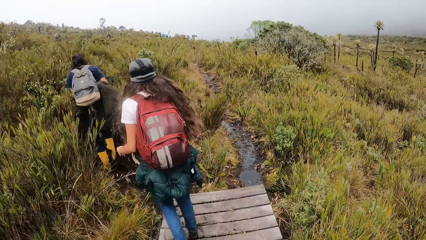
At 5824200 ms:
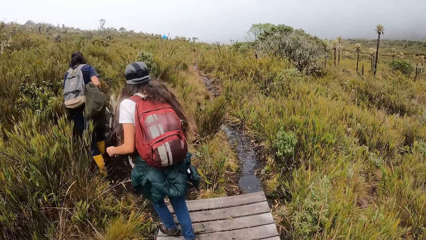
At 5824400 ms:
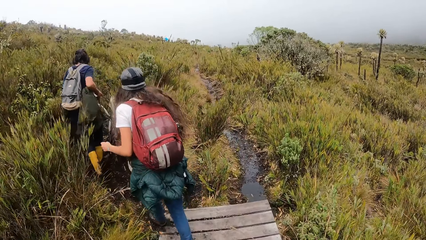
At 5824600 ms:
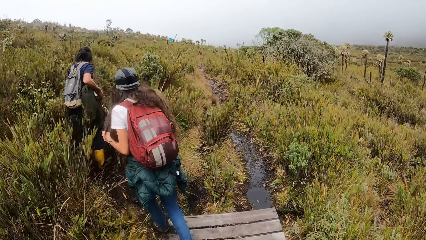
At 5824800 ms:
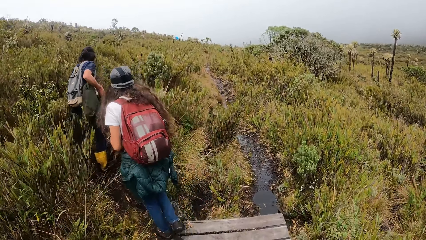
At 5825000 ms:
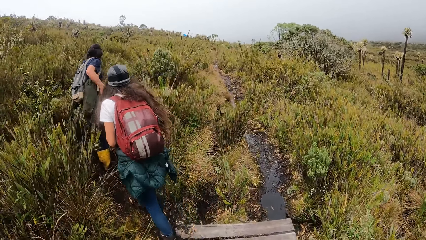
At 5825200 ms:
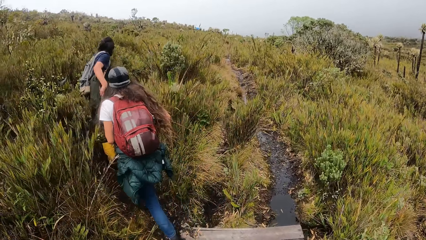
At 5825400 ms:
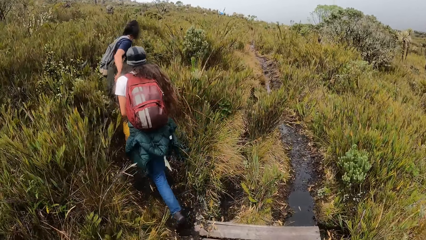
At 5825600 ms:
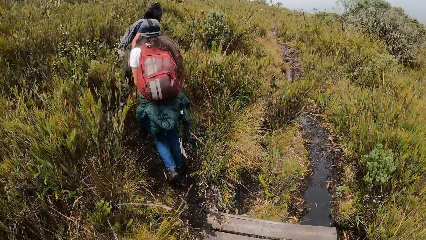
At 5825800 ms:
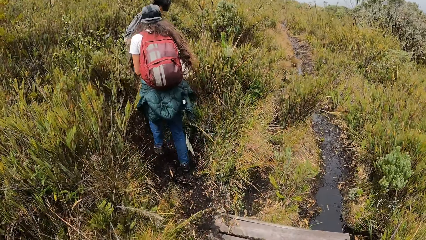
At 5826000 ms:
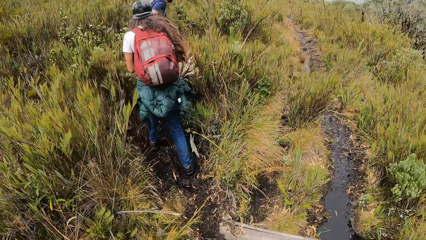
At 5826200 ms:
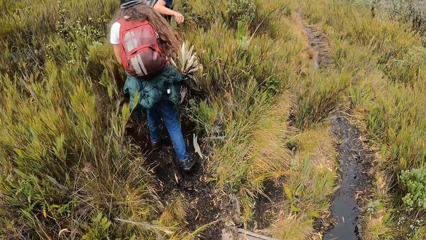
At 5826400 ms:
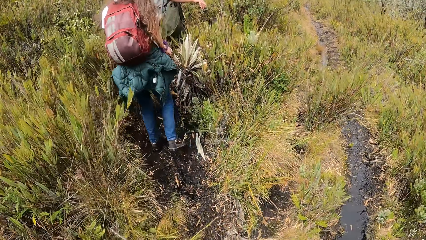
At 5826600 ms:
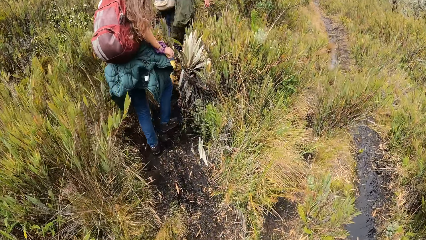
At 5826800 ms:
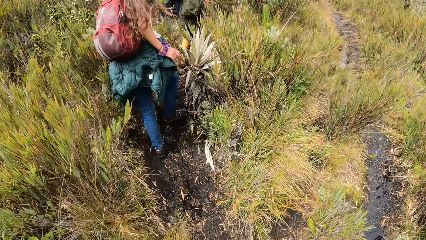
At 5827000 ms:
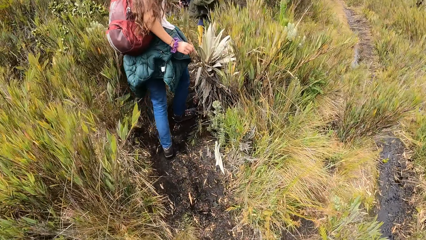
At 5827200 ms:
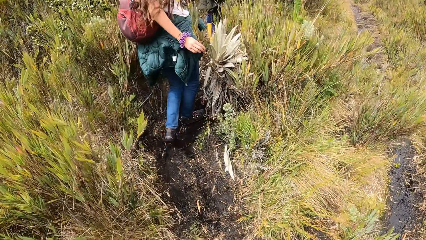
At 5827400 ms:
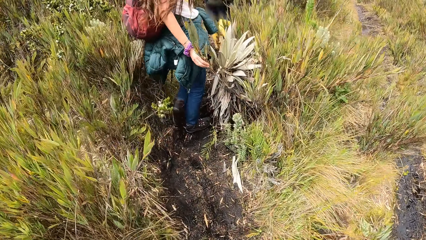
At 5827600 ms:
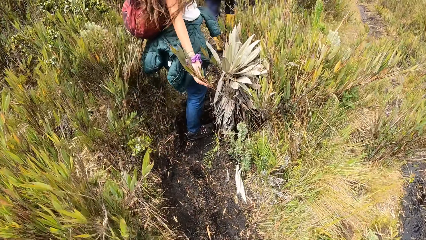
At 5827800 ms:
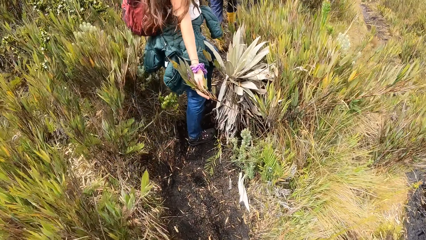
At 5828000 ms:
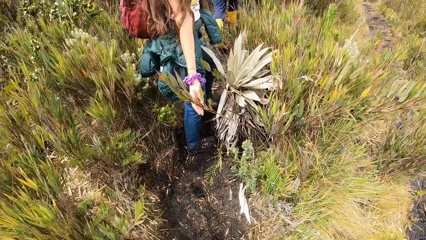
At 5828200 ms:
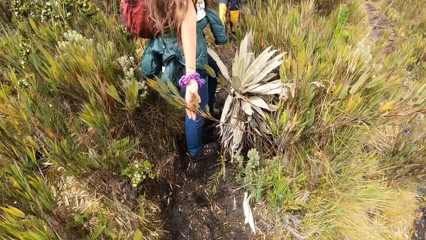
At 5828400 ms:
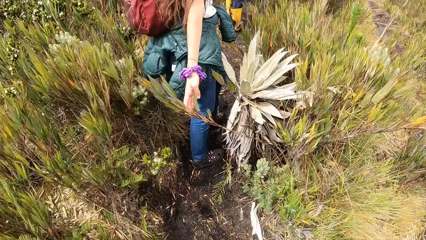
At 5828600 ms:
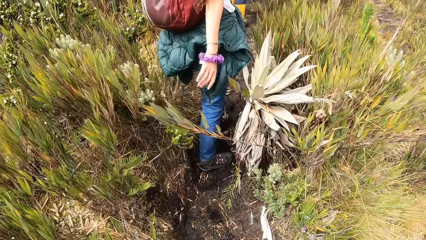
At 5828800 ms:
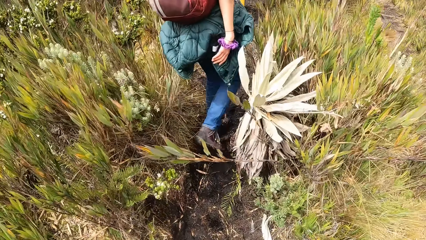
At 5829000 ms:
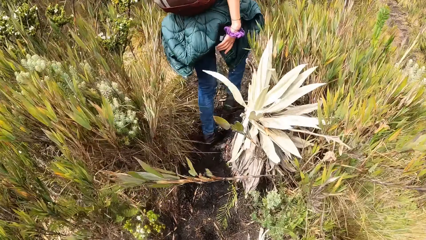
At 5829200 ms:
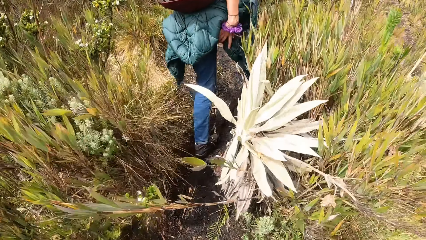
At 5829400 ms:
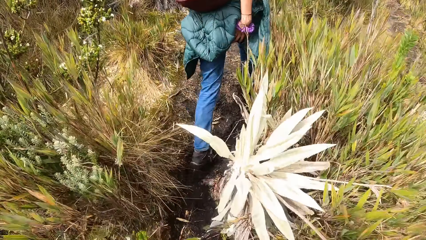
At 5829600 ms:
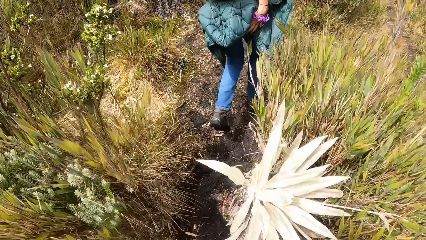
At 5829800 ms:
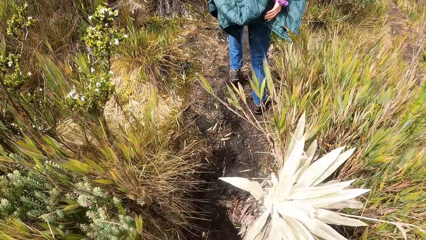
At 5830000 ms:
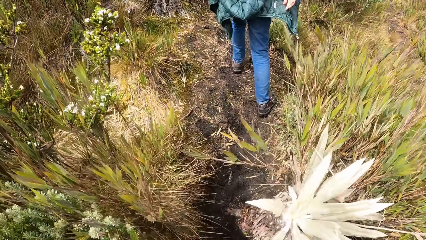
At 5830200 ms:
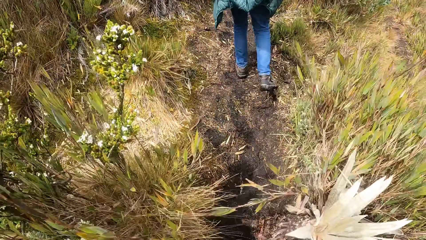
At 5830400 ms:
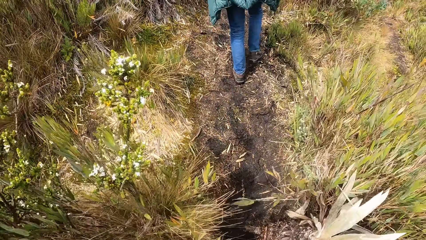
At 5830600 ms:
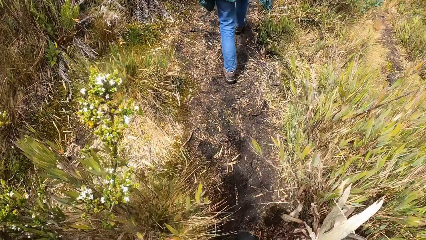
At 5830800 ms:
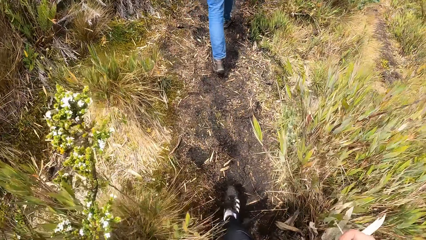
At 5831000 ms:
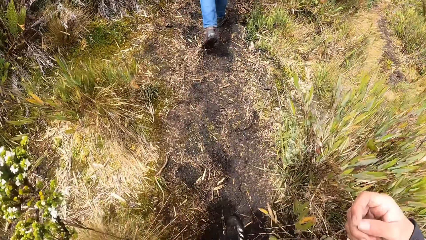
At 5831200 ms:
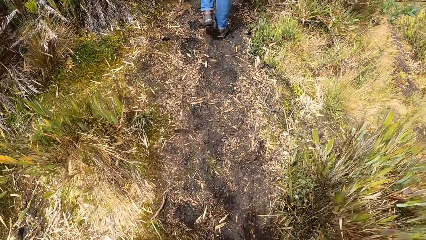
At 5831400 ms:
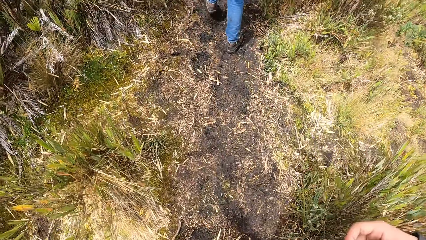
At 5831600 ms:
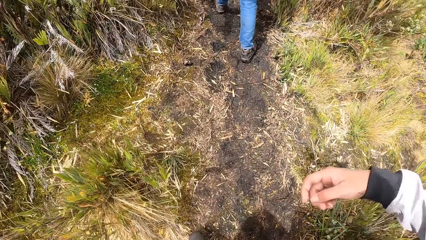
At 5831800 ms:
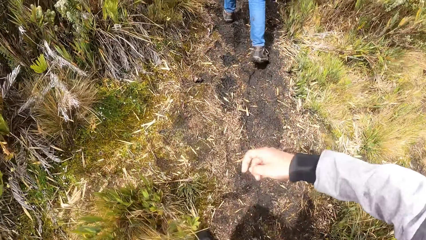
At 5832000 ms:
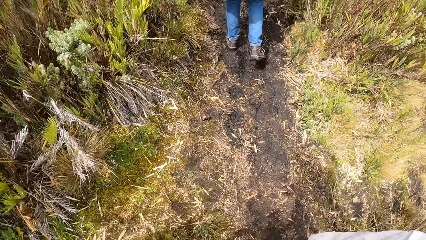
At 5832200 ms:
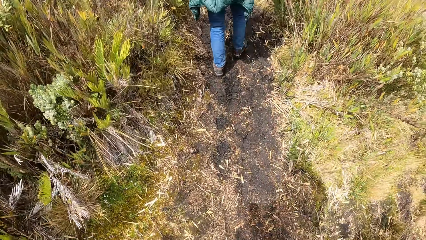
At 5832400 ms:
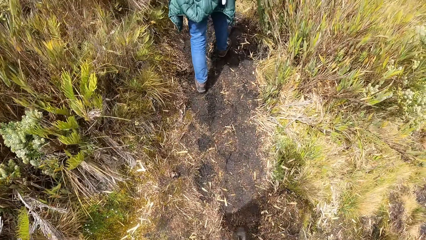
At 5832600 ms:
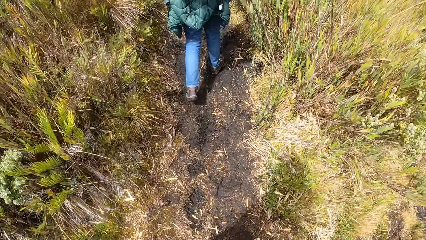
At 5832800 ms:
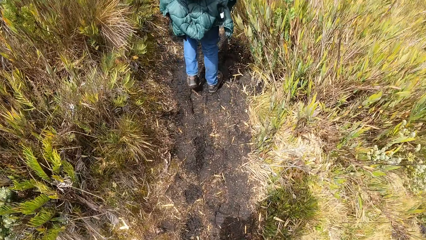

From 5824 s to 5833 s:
The camera wearer walks on a muddy ground in the field.

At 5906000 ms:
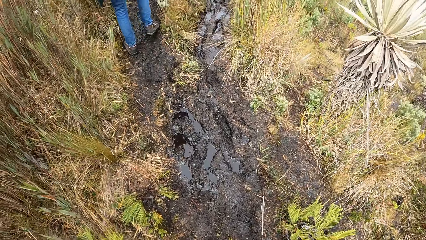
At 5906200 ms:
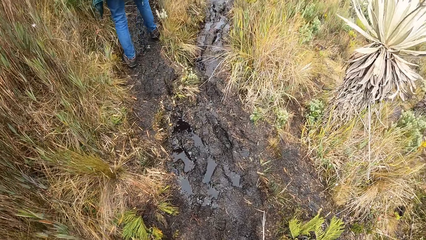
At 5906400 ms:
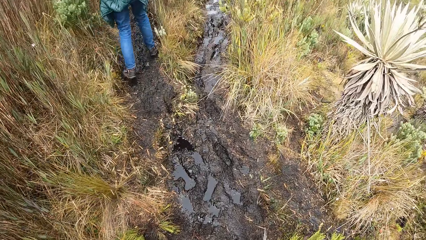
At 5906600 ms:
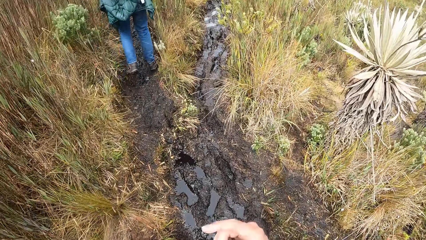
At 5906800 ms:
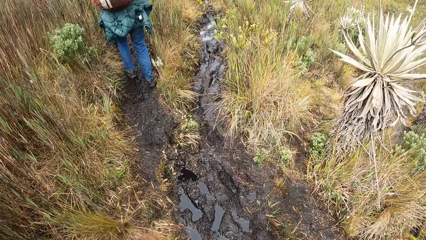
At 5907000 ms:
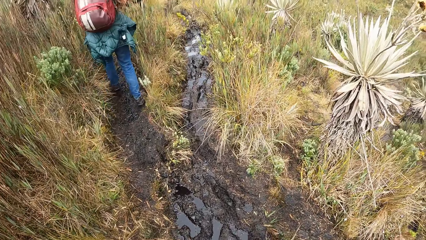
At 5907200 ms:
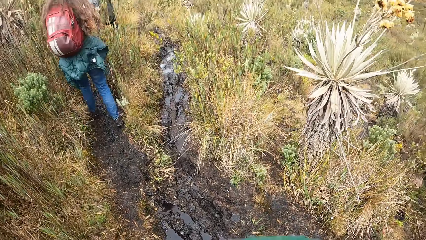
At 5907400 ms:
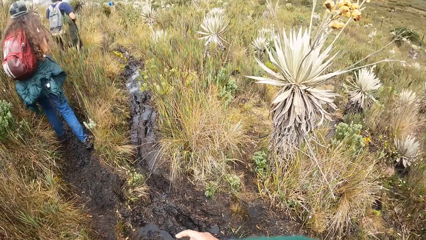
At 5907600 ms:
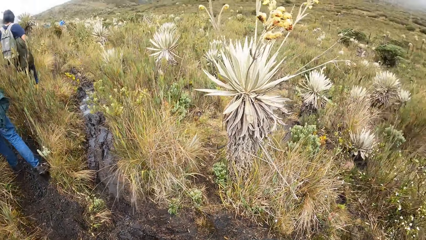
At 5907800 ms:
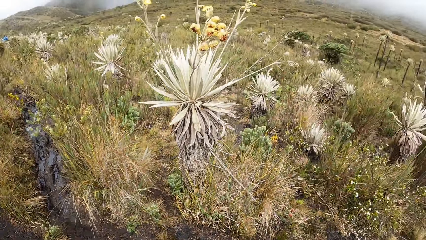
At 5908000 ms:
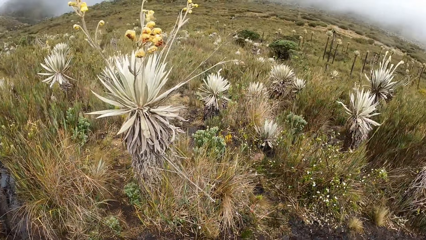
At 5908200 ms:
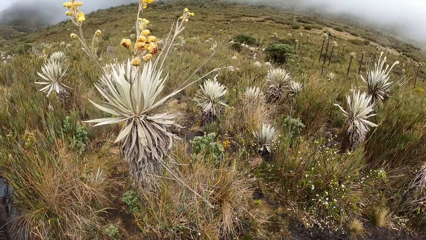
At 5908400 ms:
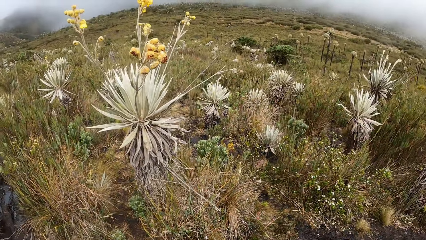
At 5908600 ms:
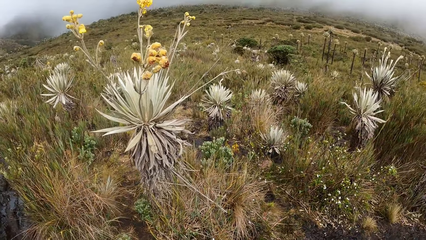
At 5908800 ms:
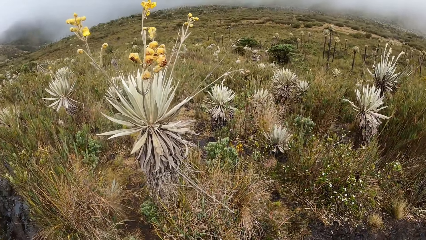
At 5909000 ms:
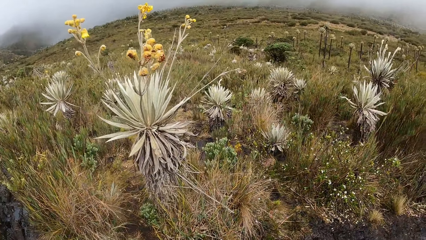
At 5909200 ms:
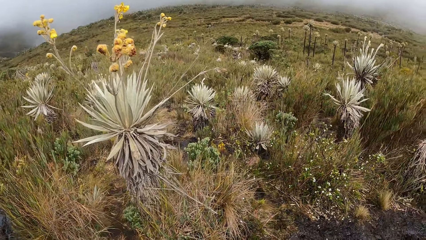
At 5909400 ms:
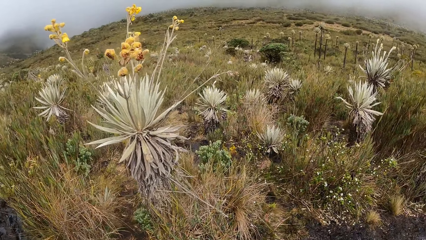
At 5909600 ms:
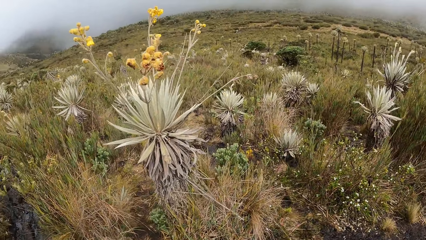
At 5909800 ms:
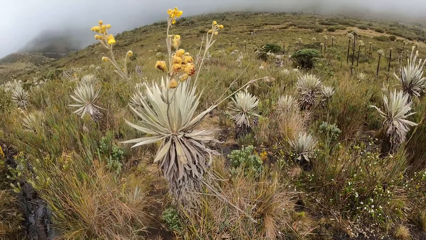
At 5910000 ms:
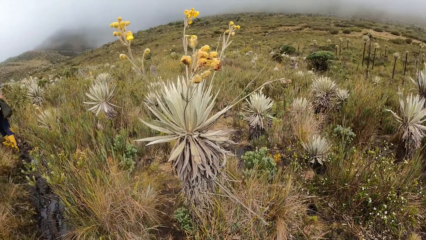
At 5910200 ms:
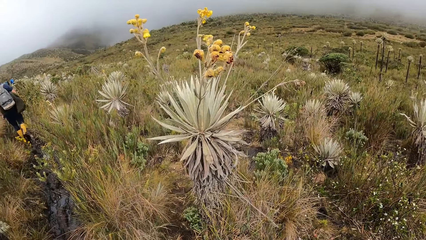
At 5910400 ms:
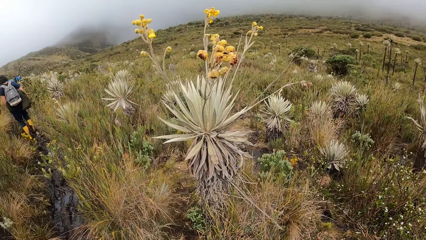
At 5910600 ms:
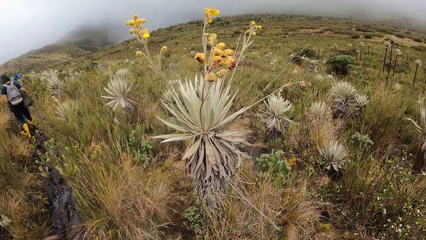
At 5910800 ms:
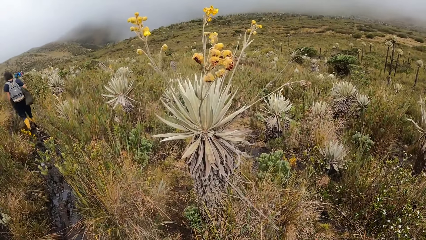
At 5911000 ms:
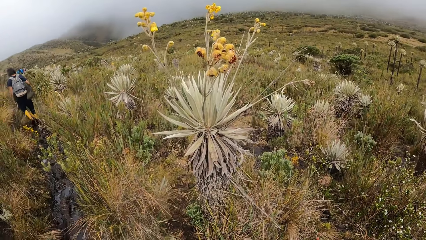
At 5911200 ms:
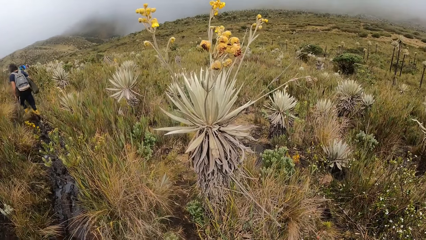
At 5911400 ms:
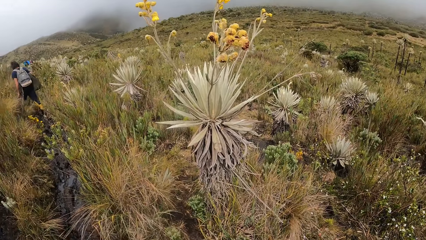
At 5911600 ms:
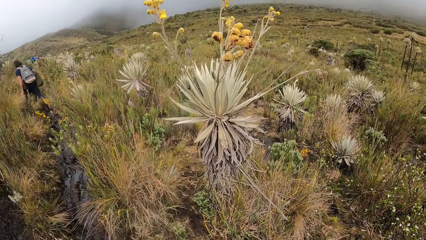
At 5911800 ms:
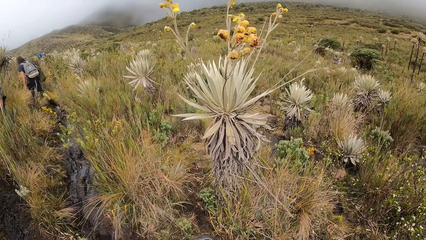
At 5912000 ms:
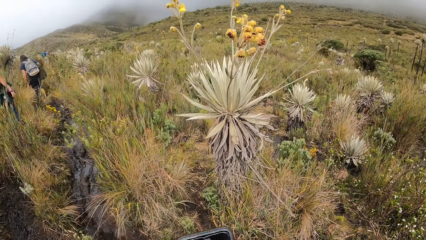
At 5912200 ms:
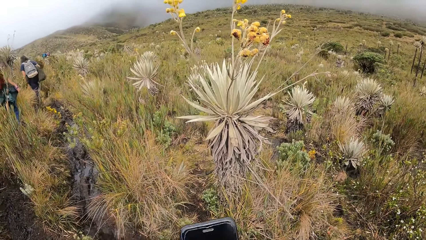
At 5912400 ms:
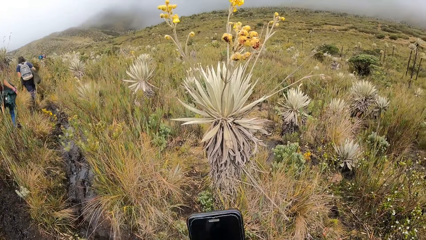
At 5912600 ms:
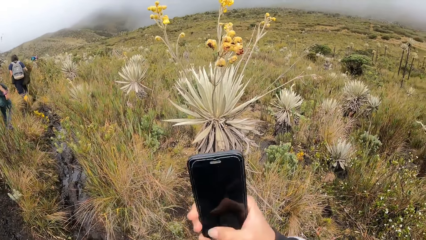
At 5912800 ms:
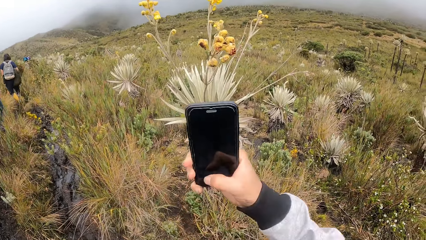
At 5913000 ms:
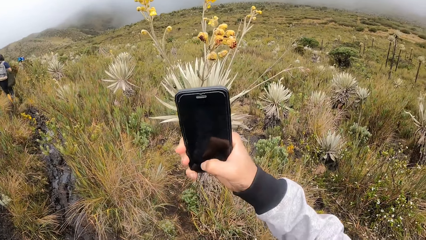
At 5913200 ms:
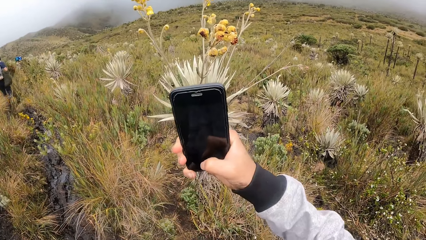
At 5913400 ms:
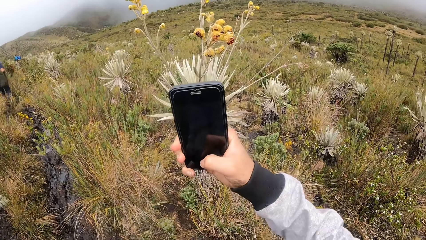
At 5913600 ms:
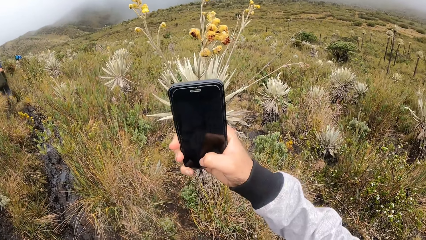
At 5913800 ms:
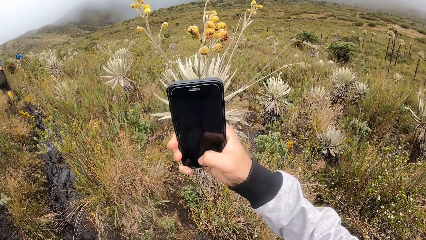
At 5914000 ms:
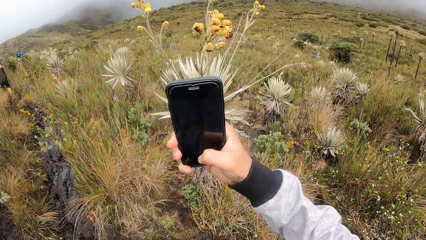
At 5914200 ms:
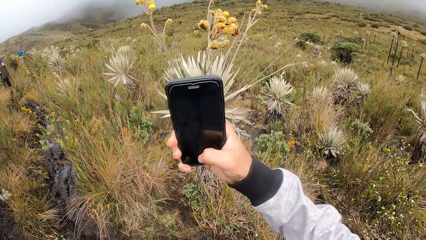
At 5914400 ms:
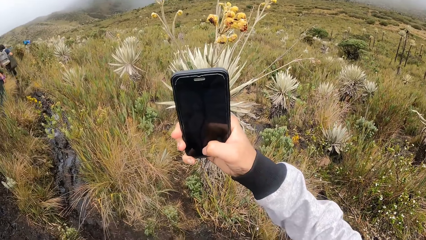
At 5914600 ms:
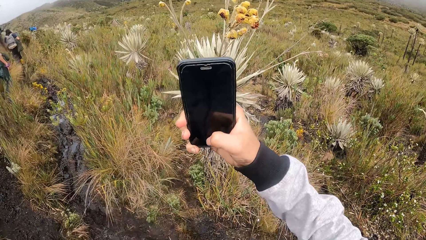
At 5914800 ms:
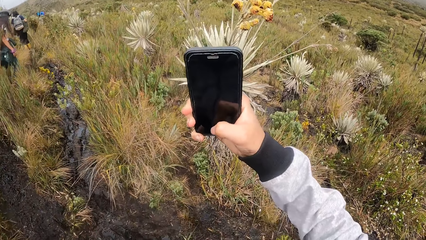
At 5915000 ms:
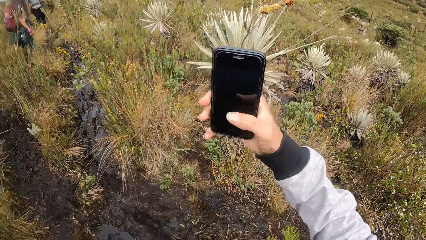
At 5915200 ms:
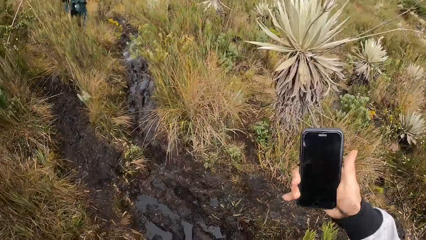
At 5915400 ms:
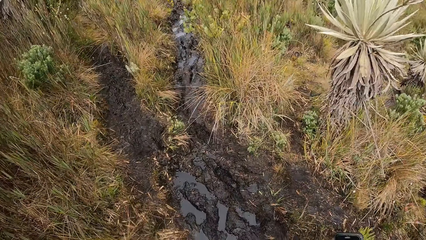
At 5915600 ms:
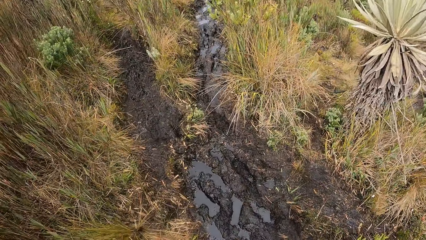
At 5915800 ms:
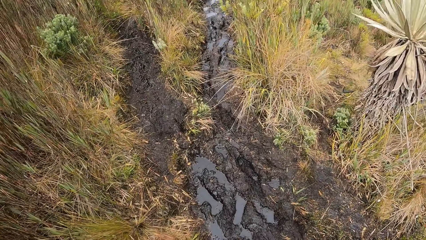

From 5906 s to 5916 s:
The camera wearer stares at the field. She takes a picture of a flower with the phone in her right hand.
